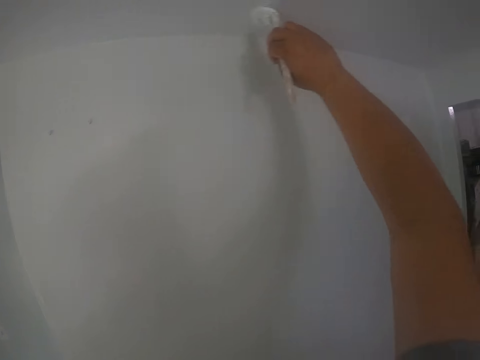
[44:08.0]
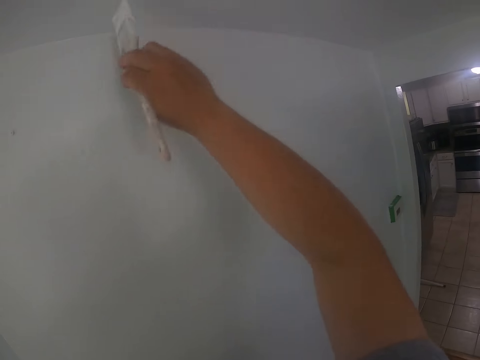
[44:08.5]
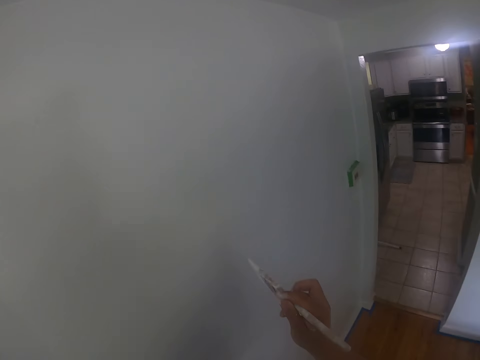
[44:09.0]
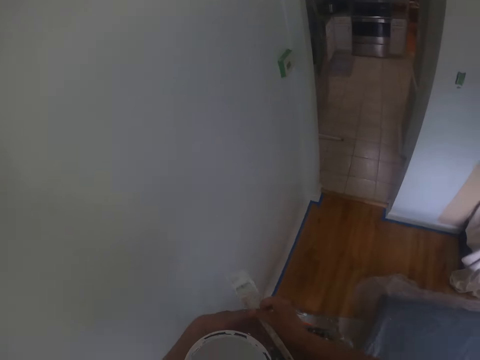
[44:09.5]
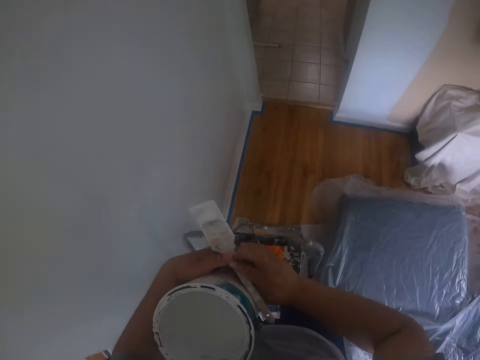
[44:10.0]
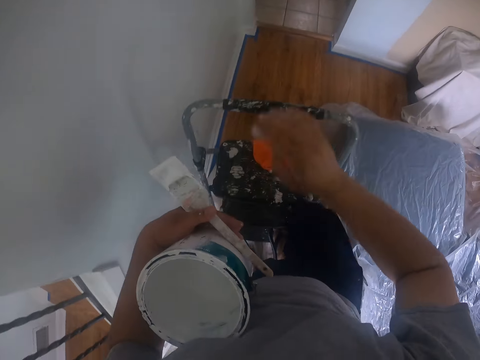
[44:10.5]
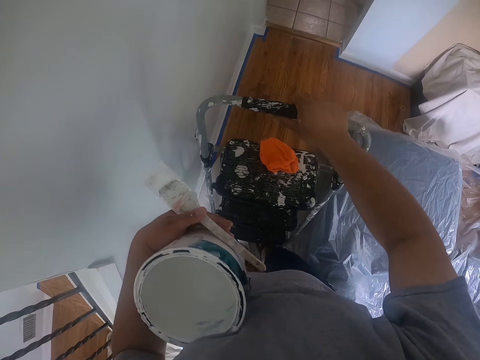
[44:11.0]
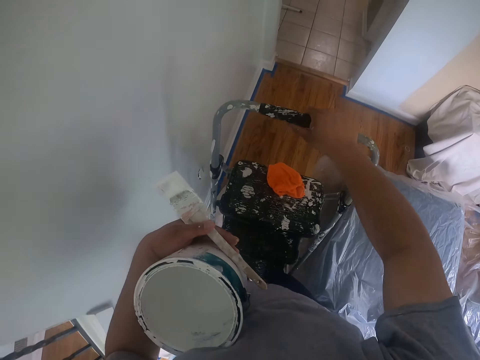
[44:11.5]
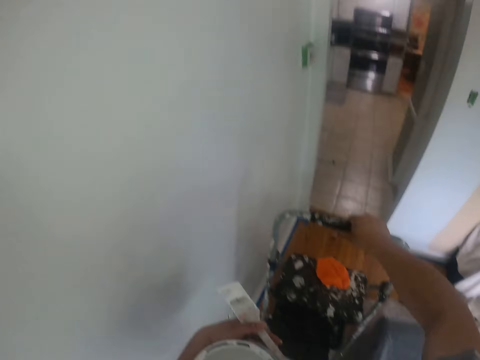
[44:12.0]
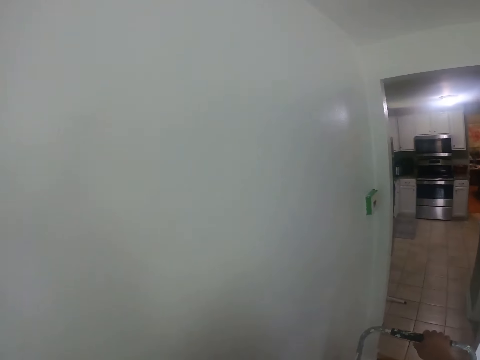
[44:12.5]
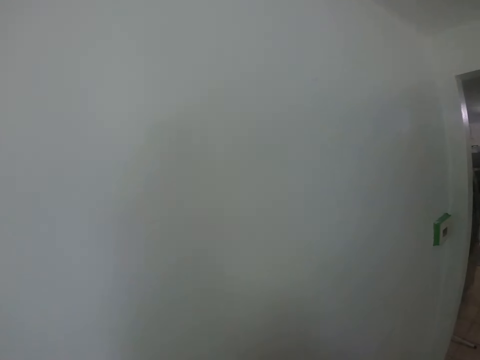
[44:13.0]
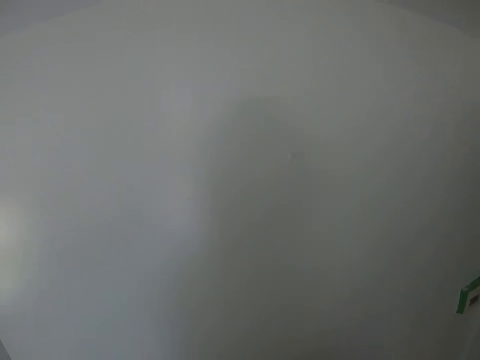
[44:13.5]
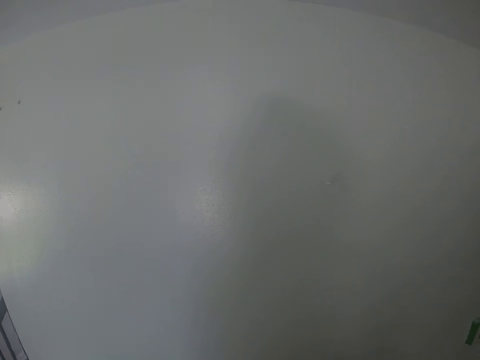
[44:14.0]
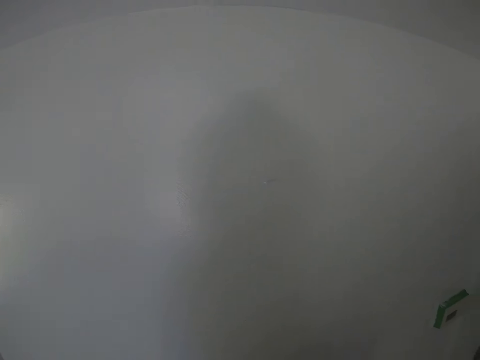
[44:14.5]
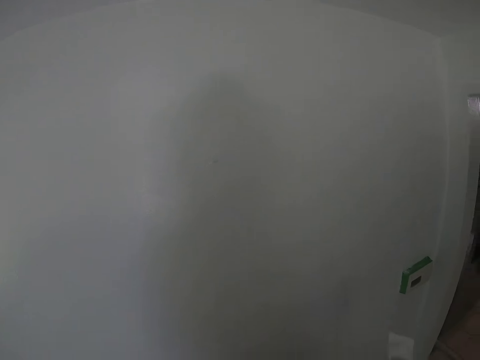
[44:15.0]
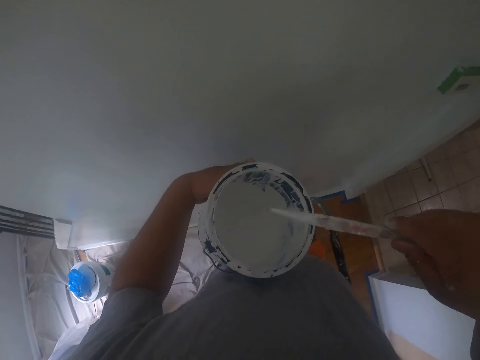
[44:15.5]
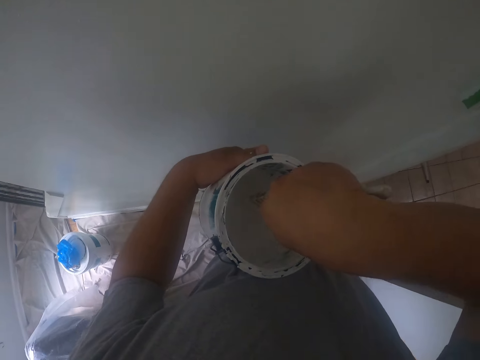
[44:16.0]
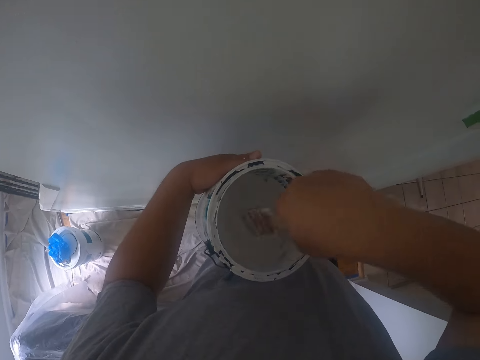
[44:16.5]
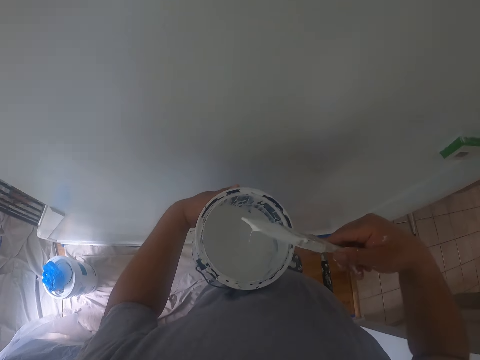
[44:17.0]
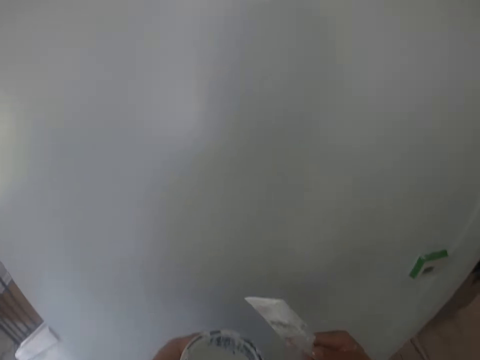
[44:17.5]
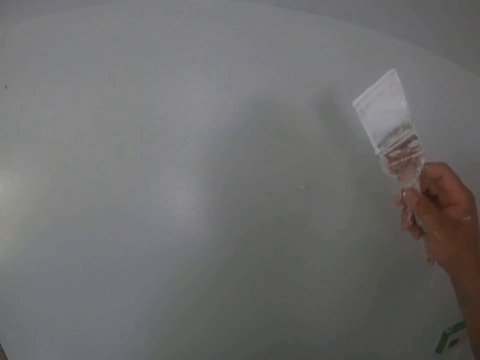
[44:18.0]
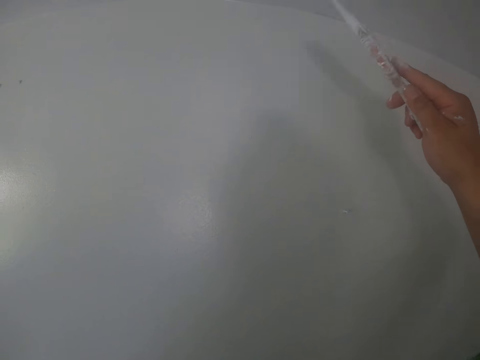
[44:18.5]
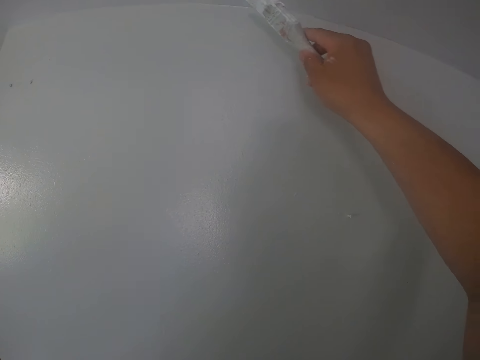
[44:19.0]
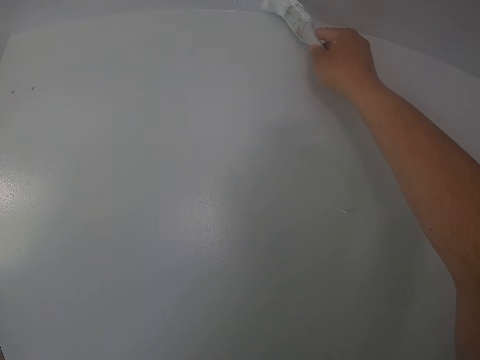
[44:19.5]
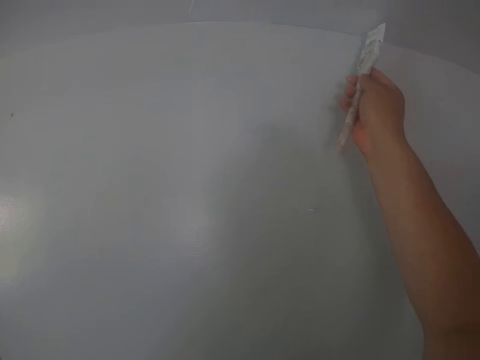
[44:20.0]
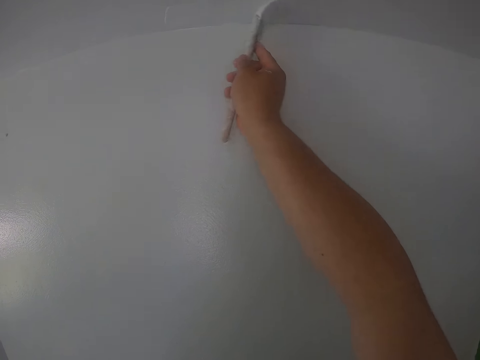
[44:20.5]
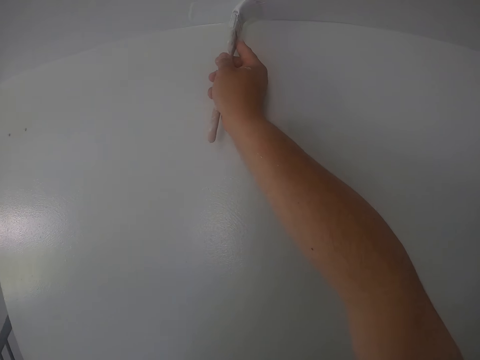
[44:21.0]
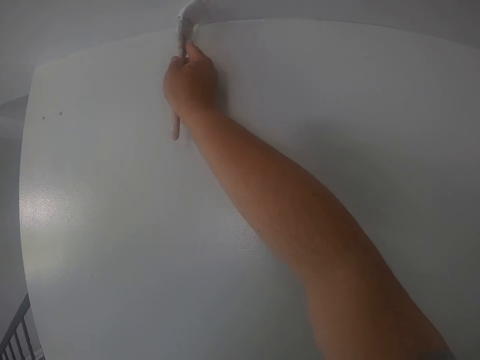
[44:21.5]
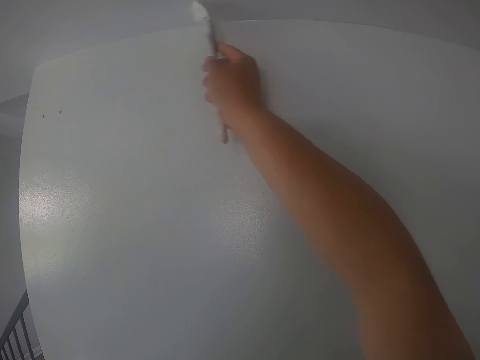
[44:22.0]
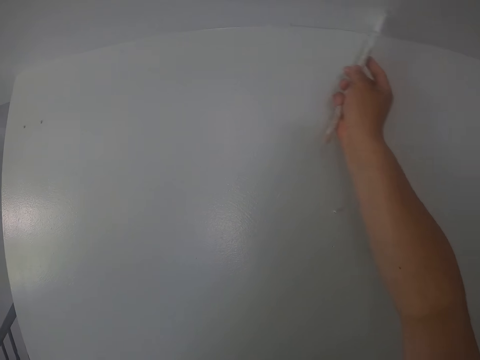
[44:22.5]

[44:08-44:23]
The camera wearer passes the paintbrush from his right hand to his left hand. He descends from the ladder. He moves the ladder on the floor with his right hand. He climbs the ladder. He passes the paintbrush from his left hand to his right hand. He dips the paintbrush into the can of paint in his left hand. He paints the ceiling or wall with the paintbrush in his right hand.

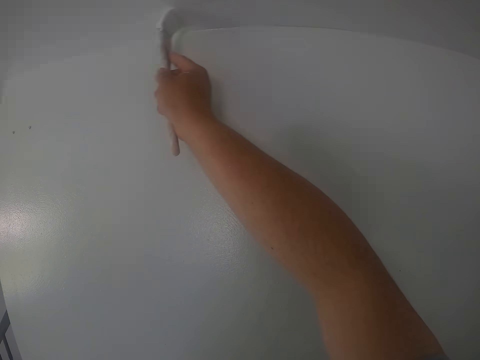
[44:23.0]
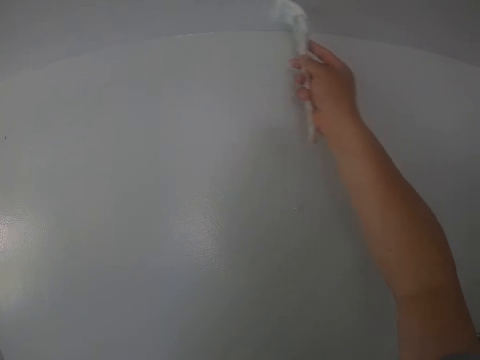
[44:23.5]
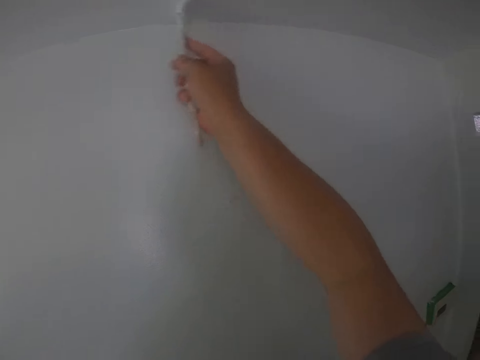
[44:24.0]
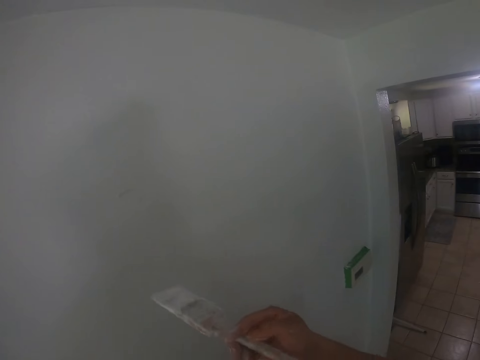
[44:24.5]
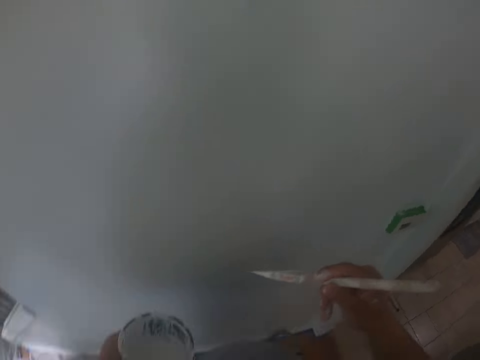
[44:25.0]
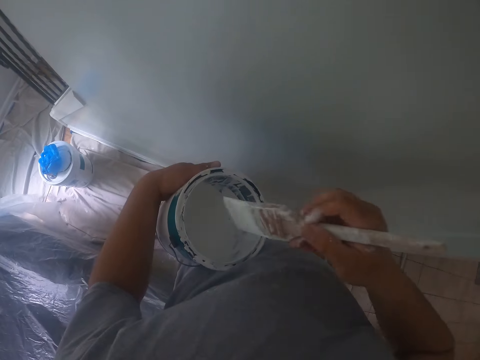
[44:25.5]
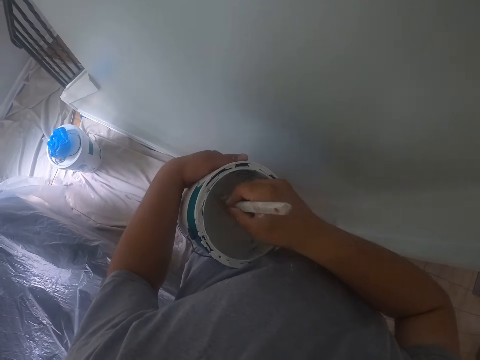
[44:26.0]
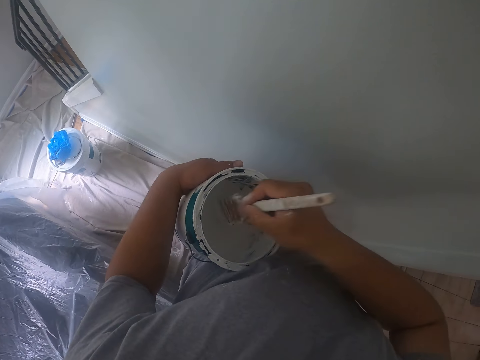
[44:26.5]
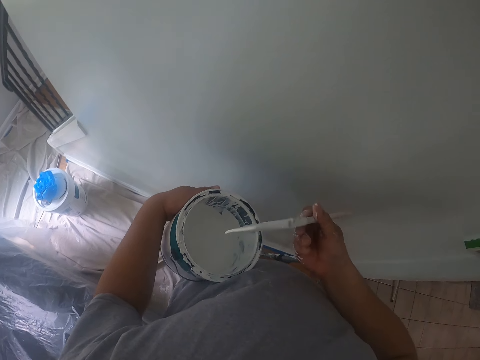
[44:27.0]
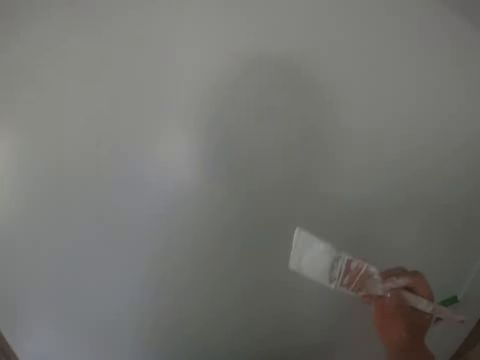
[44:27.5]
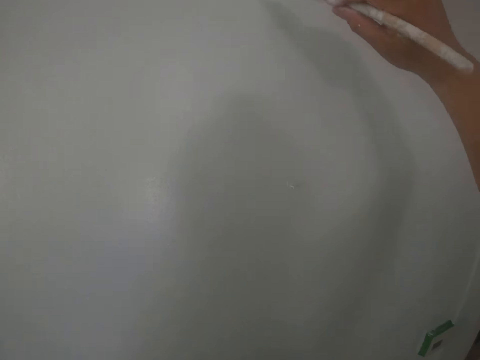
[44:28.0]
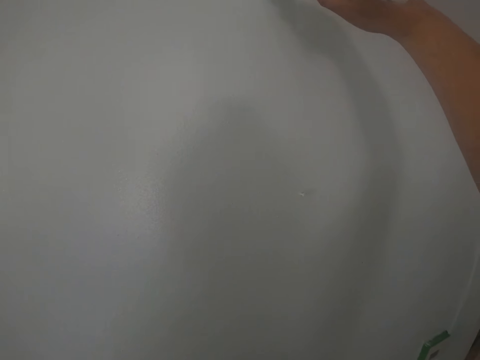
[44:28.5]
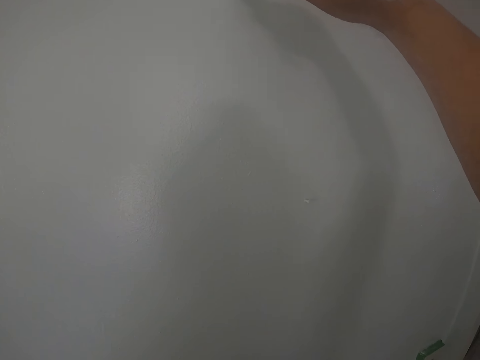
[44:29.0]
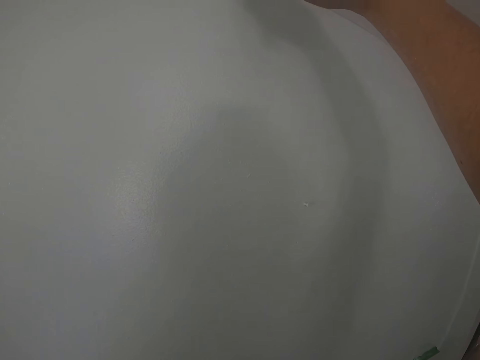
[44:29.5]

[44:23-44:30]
The camera wearer dips the paintbrush into the can of paint in his left hand. He paints the ceiling or wall with the paintbrush in his right hand.
